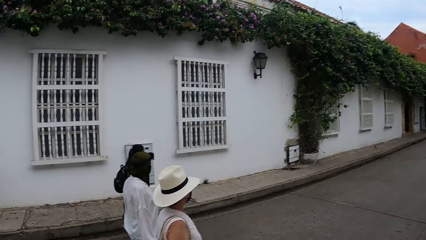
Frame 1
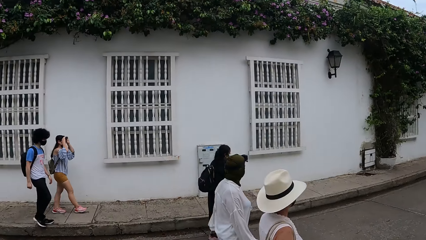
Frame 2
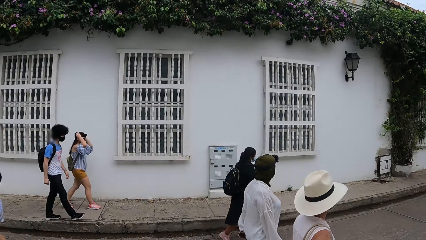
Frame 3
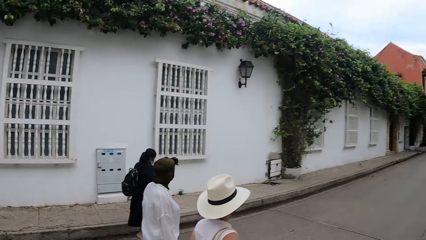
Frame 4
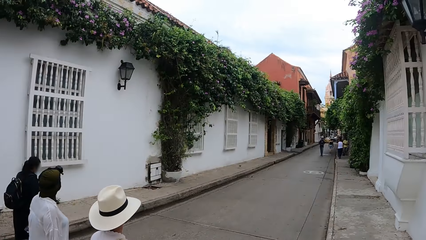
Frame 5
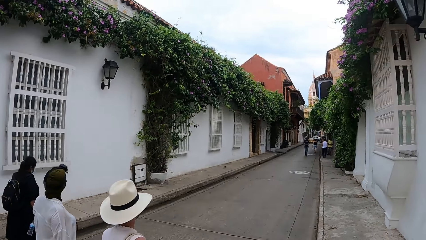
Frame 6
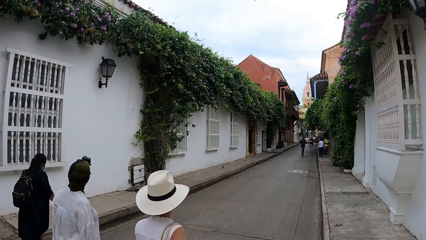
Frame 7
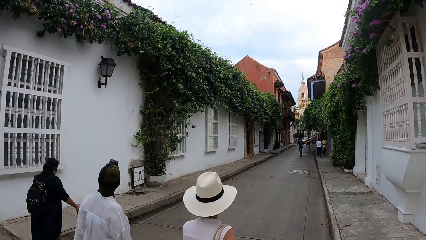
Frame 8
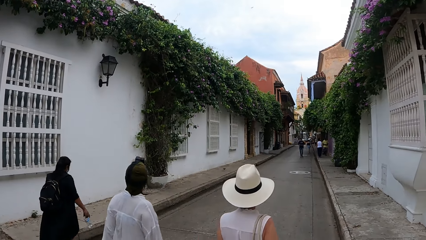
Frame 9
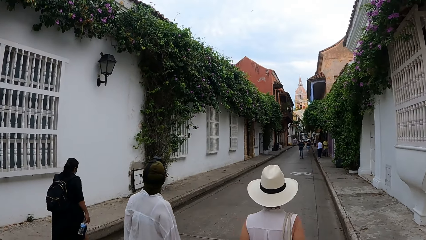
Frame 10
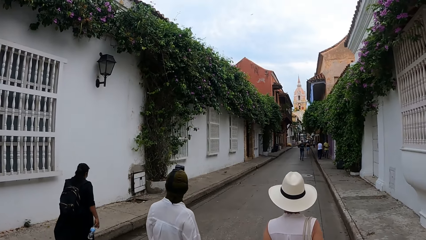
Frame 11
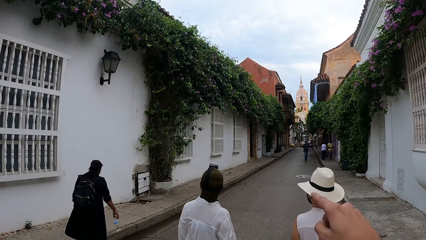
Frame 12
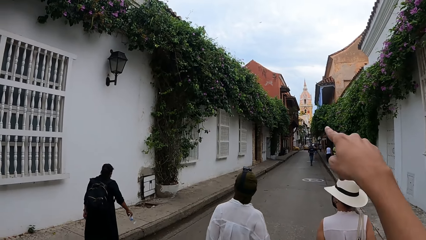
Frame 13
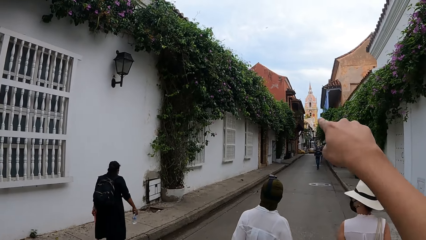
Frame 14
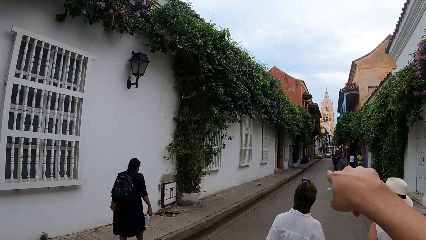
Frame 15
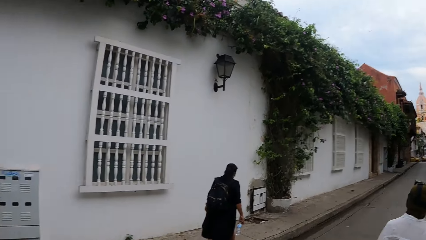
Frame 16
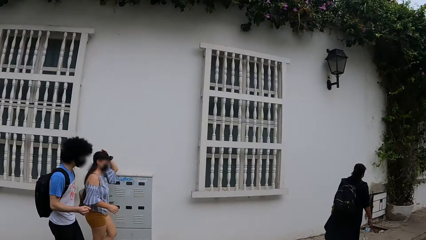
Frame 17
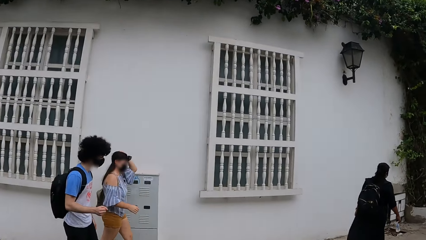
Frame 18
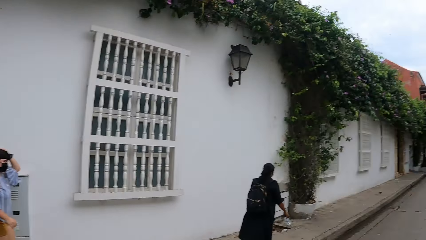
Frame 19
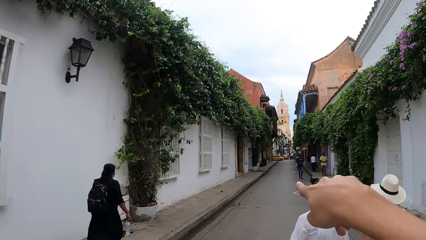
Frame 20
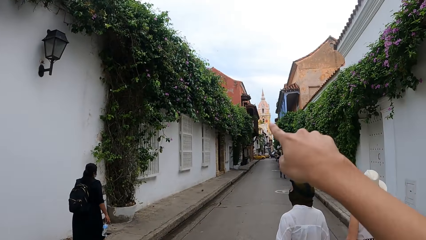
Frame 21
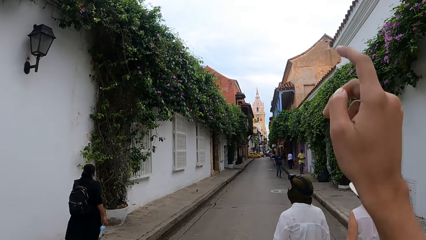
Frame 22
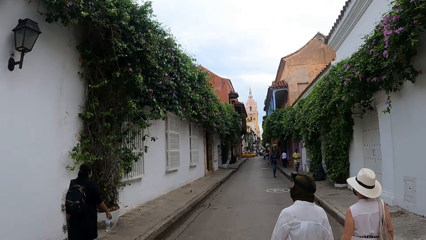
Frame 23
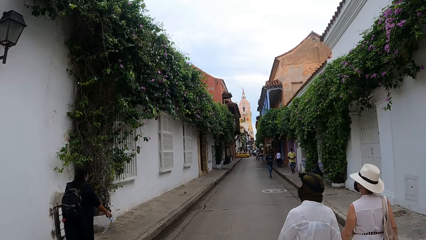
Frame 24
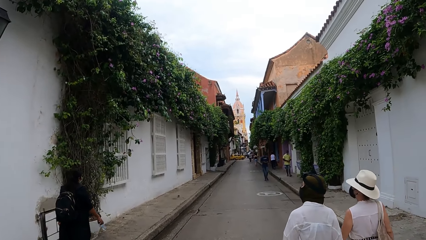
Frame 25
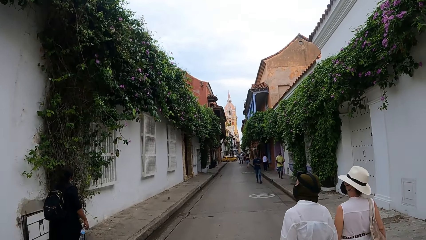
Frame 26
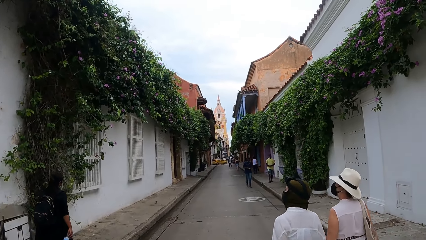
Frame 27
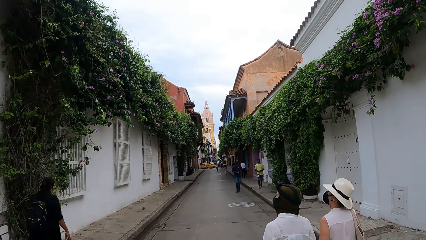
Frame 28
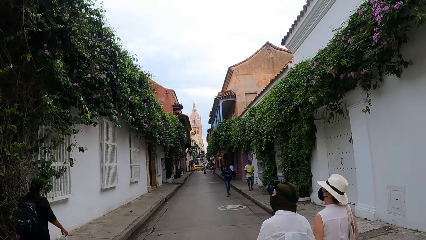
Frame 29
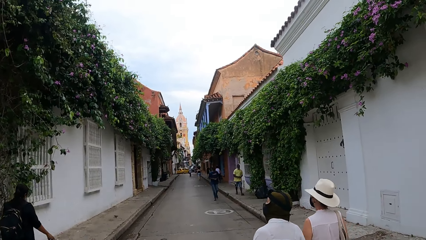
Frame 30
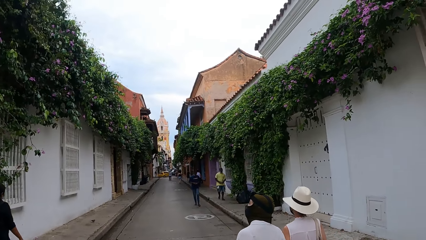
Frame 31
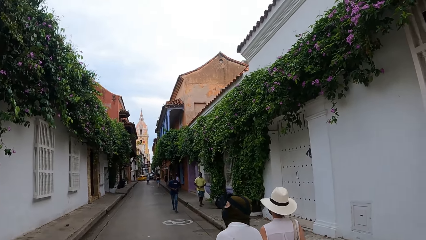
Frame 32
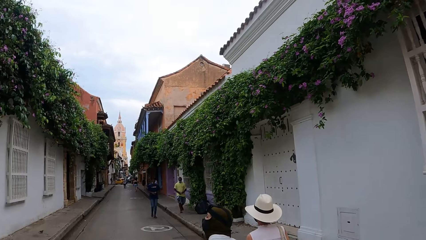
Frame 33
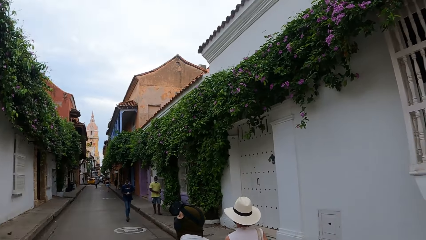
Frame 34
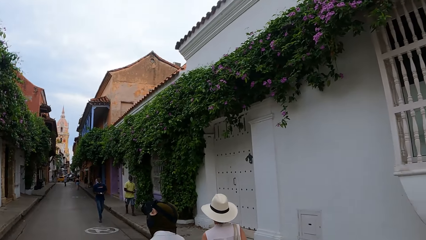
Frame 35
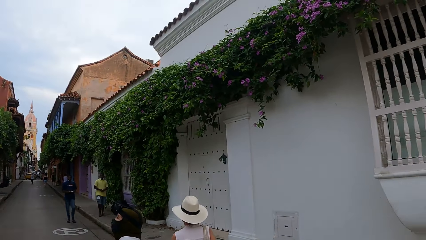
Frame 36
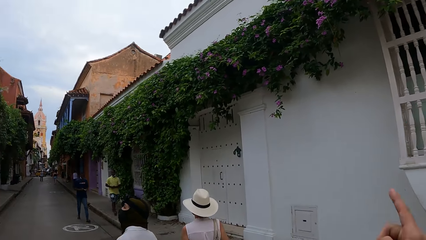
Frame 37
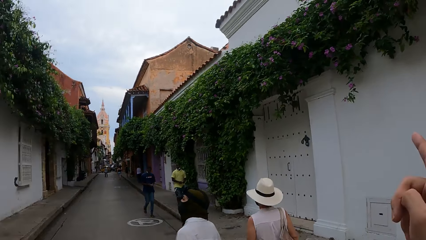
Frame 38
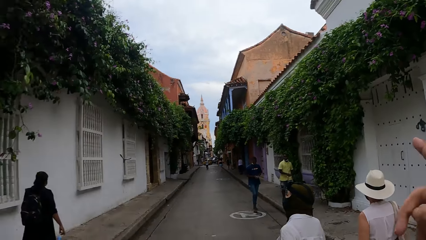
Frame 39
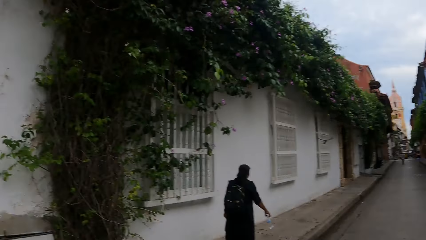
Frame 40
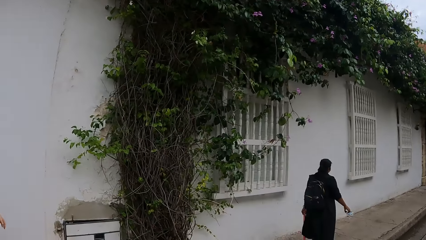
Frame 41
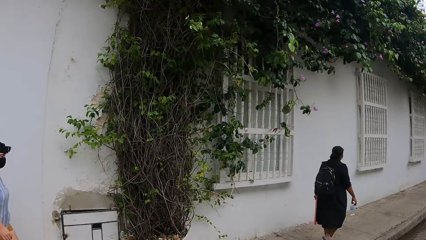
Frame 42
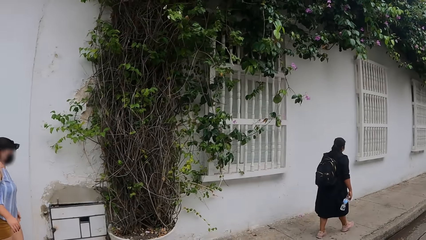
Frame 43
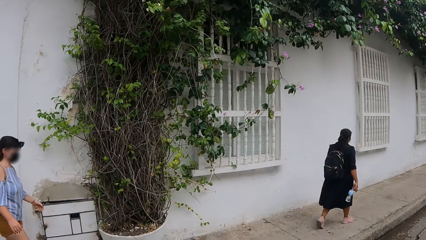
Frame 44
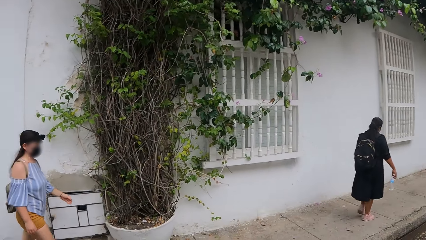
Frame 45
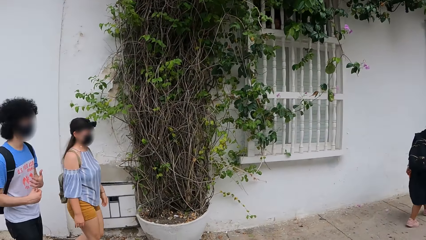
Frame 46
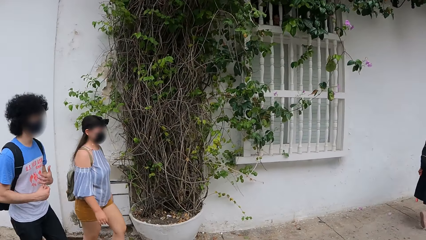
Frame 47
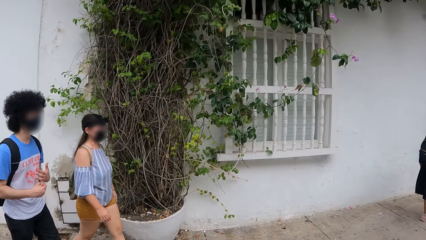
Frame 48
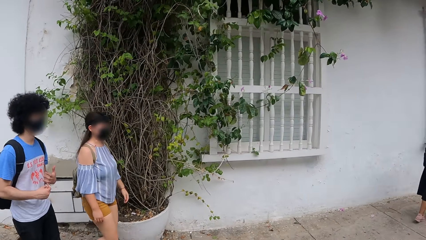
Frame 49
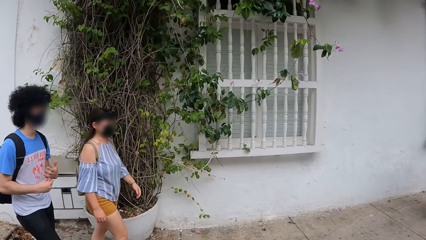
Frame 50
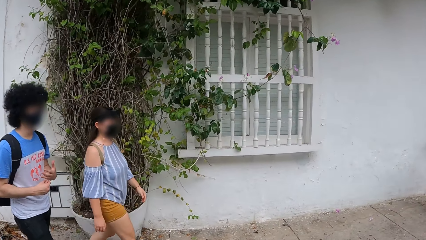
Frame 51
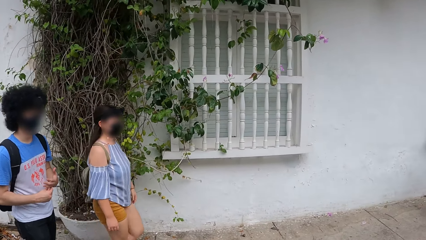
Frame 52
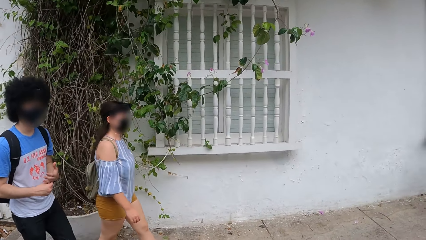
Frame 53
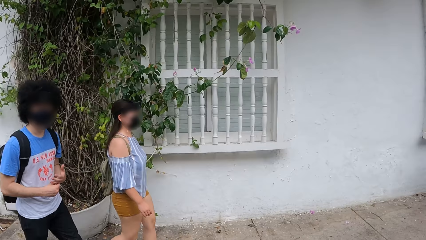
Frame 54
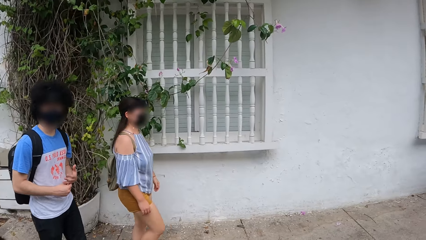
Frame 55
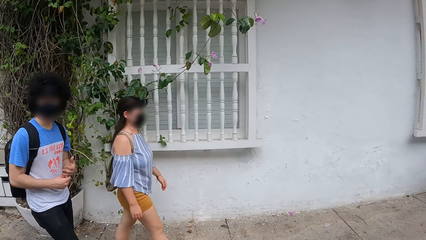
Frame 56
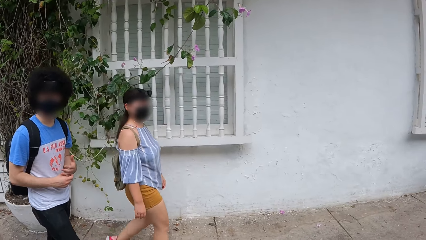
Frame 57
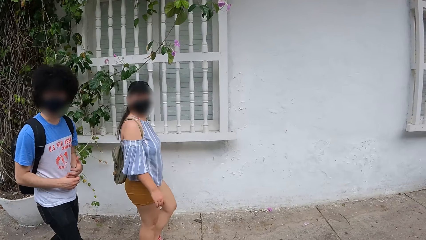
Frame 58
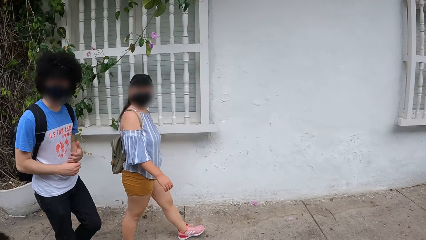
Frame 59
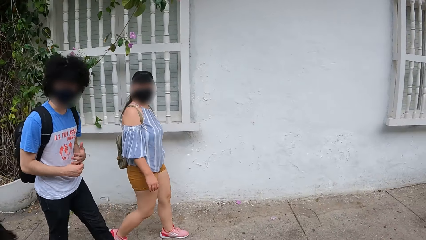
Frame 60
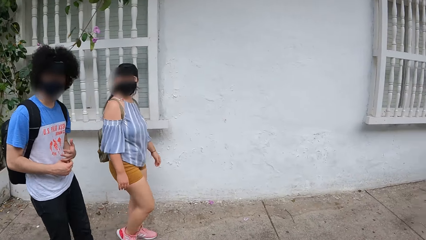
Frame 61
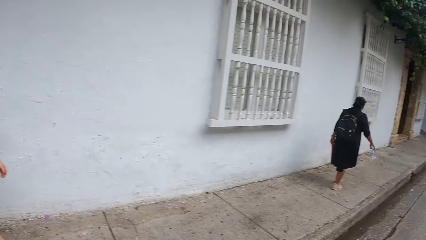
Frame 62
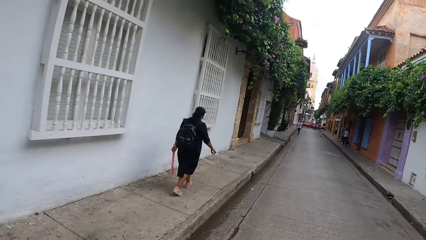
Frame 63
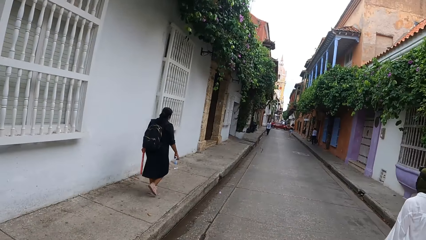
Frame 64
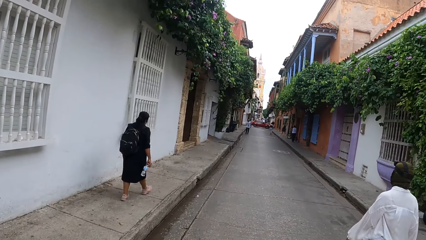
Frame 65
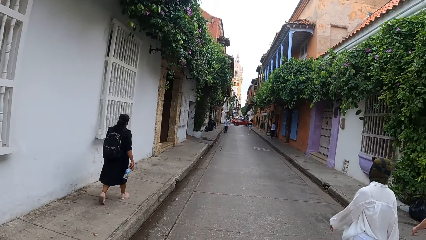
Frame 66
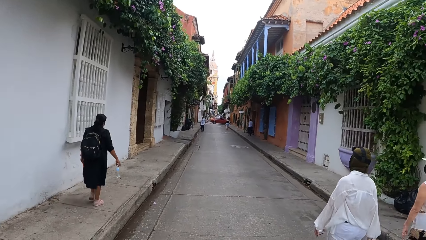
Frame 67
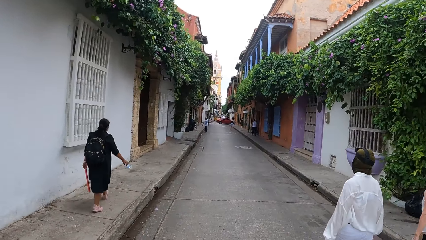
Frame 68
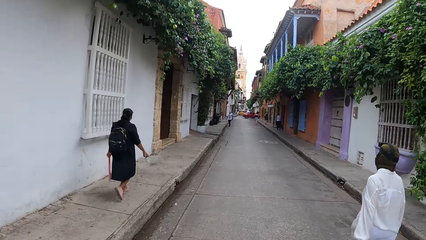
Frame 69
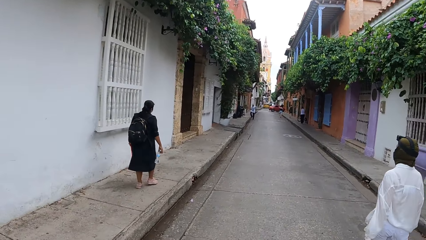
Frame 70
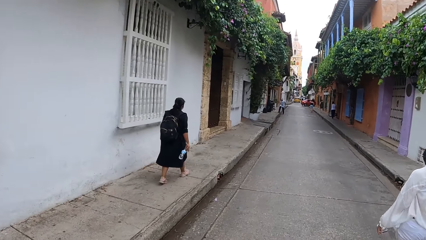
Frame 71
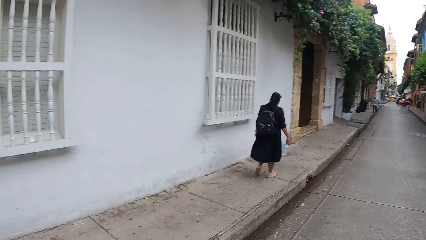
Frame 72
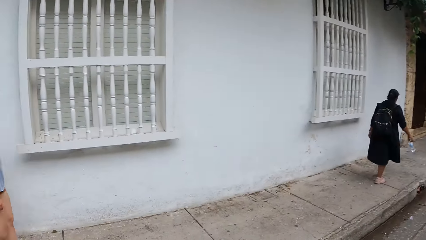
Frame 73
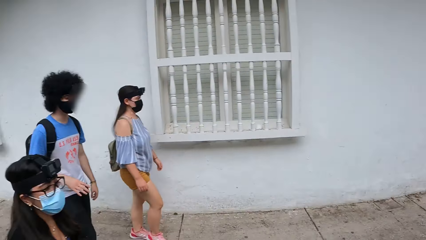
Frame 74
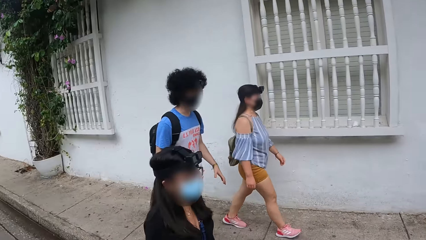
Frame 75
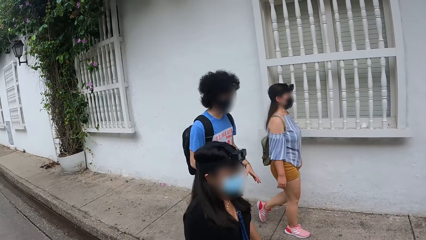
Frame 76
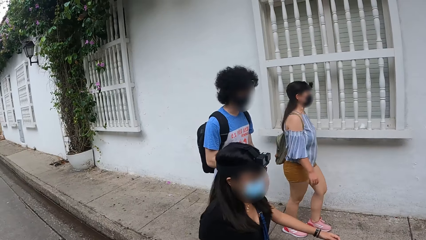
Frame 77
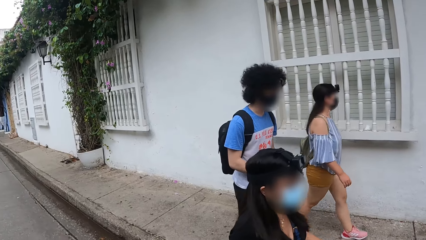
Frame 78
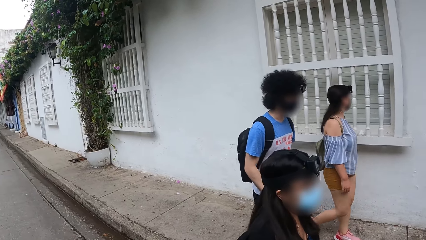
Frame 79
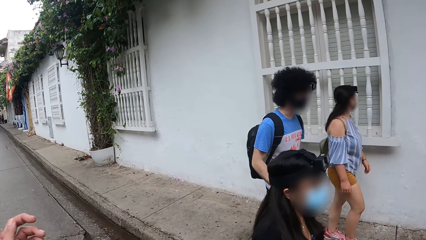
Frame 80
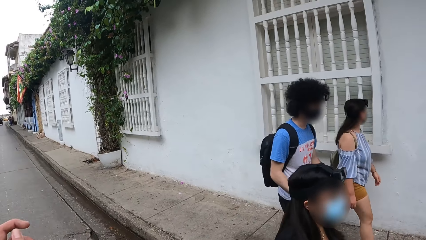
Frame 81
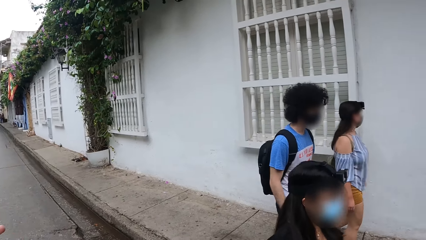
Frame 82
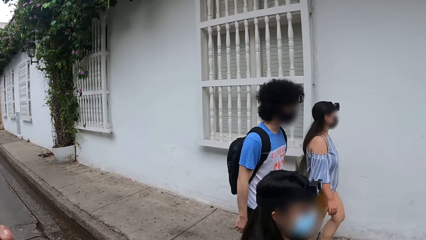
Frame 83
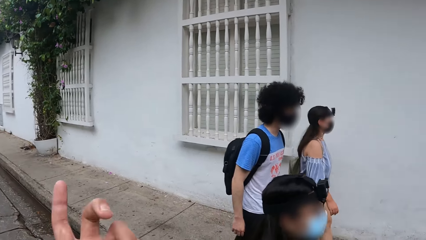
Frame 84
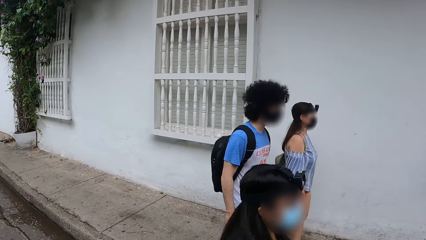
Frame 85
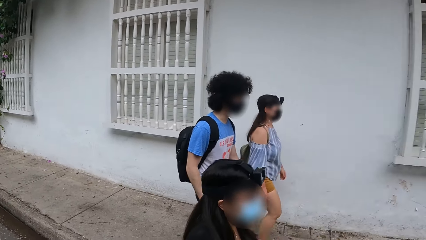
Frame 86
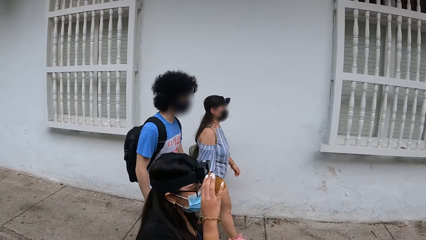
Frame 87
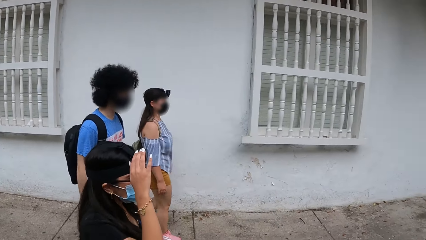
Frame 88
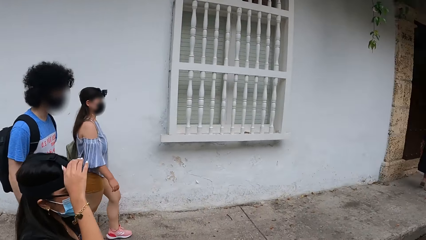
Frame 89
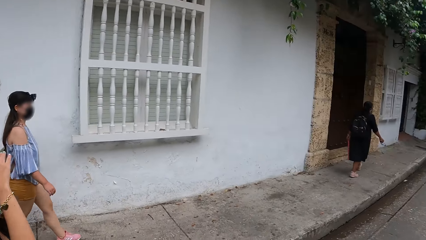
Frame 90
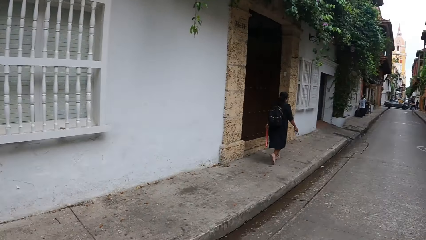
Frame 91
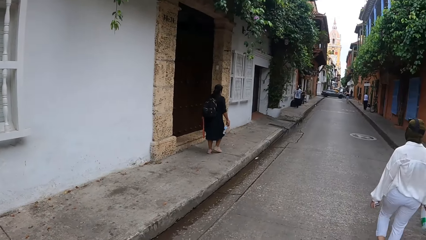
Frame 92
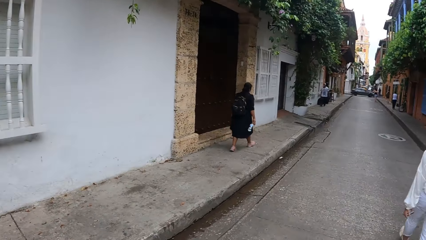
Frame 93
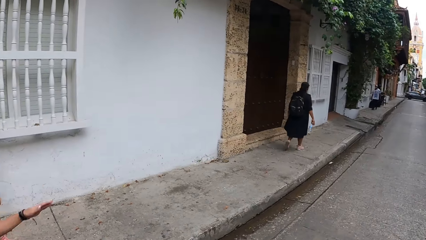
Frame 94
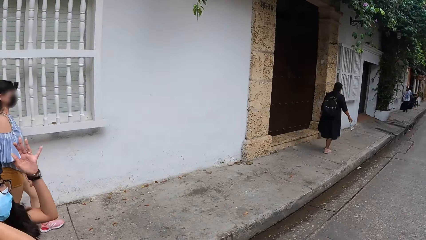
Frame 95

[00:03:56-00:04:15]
The camera wearer points to the other side. He moves the hand and puts the hand down. A woman walks. The camera wearer walks on the tarmac road. He gestures with his hand. A man walks. The camera wearer looks around the street. He gestures with his hand. The woman adjusts the camera. Another woman walks.
